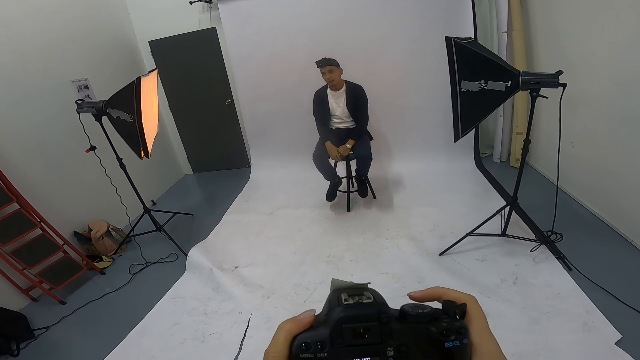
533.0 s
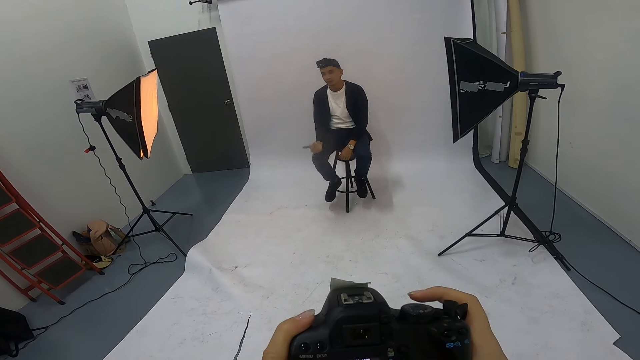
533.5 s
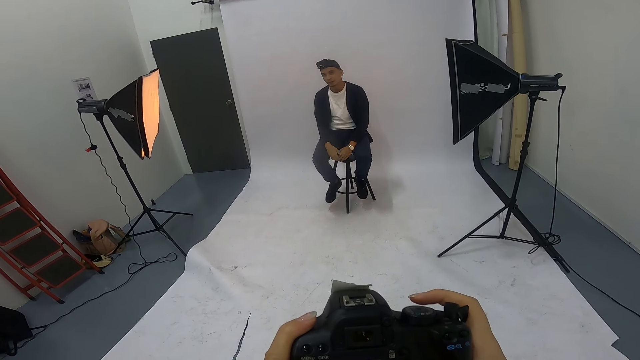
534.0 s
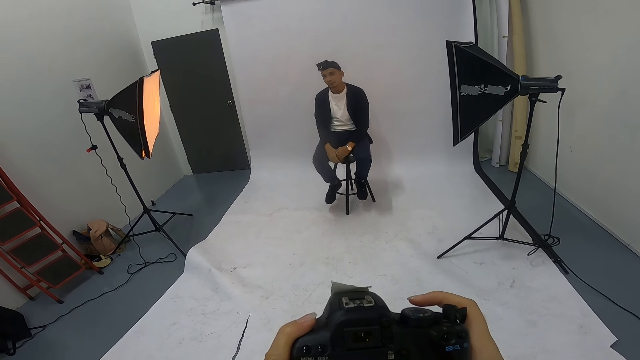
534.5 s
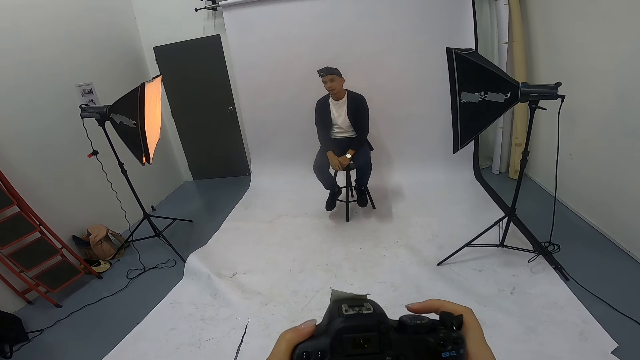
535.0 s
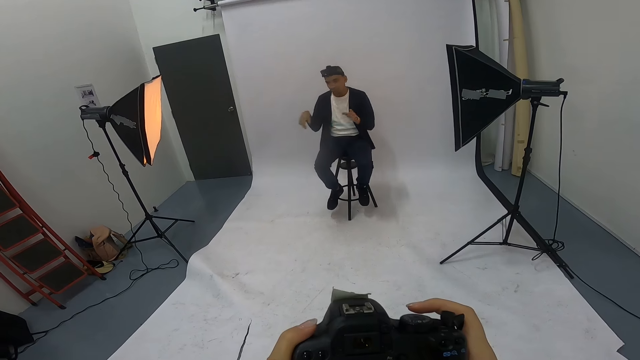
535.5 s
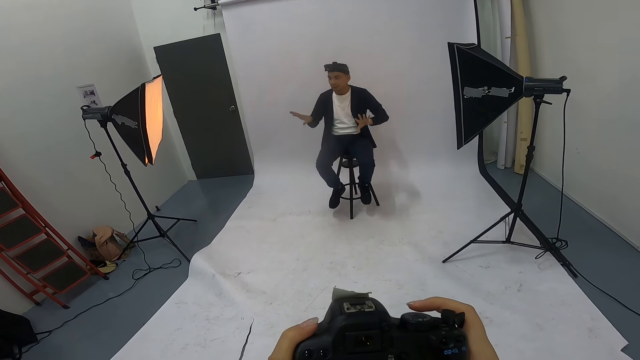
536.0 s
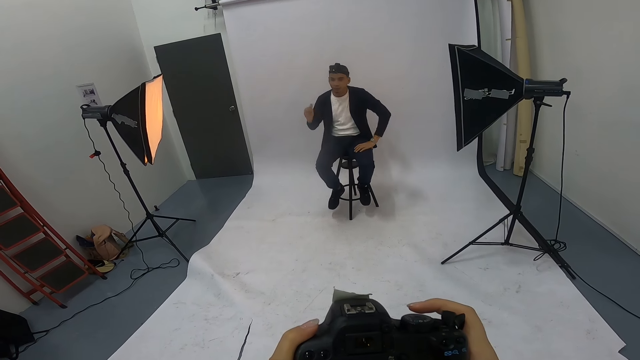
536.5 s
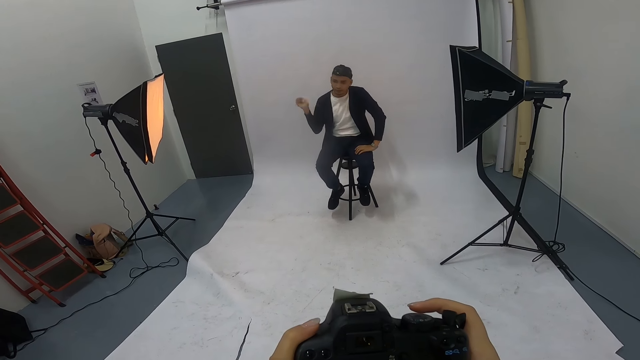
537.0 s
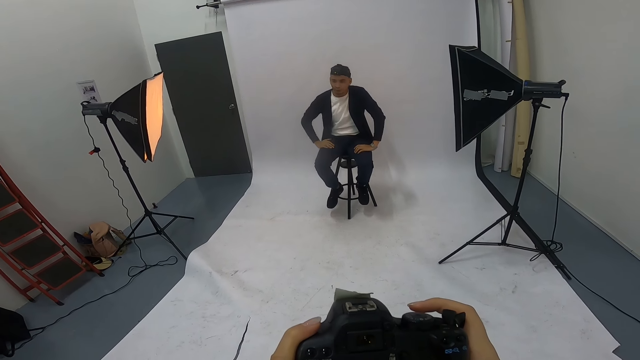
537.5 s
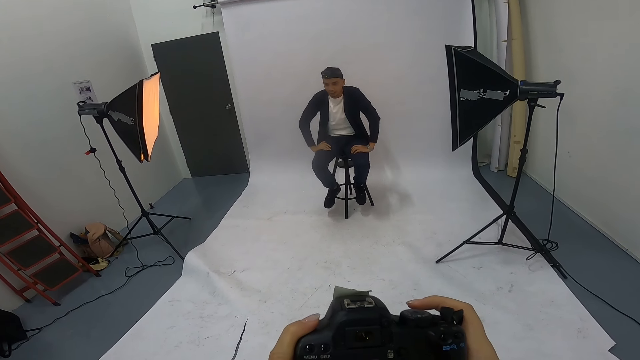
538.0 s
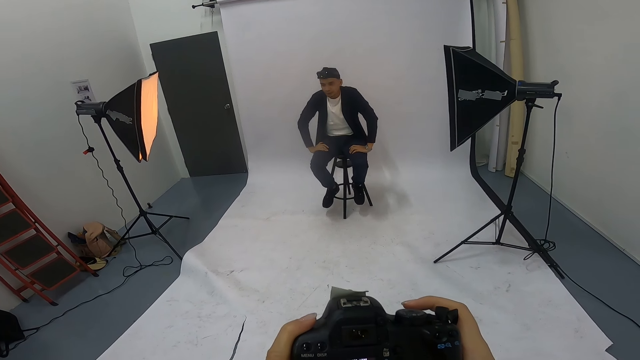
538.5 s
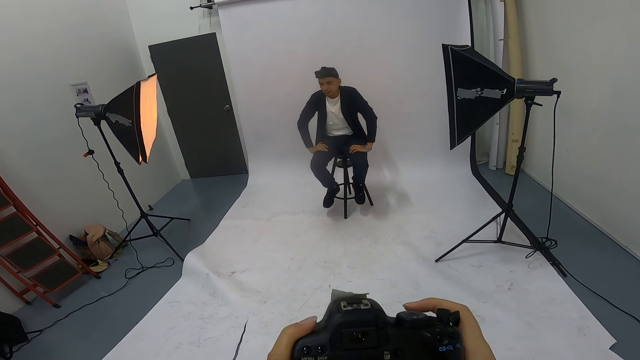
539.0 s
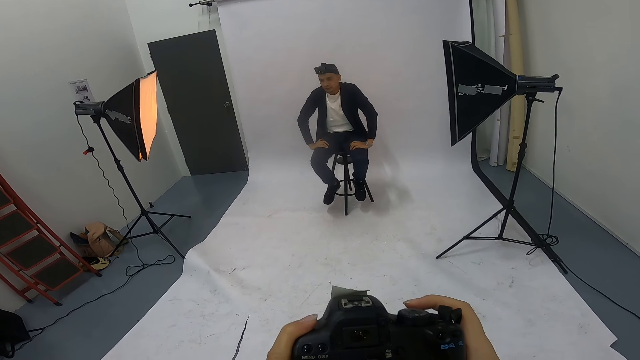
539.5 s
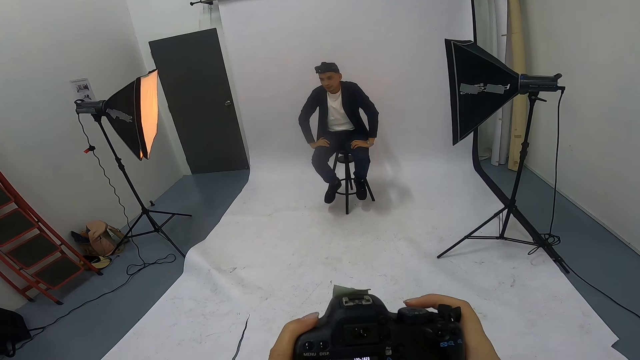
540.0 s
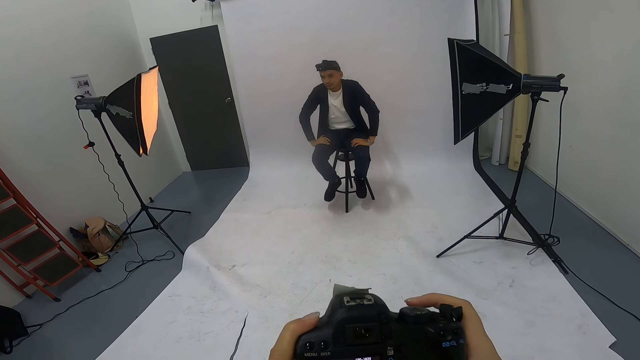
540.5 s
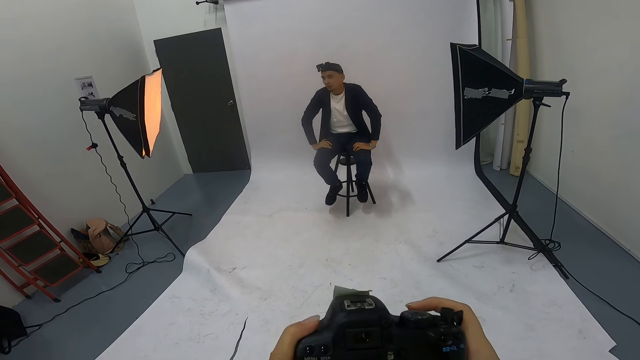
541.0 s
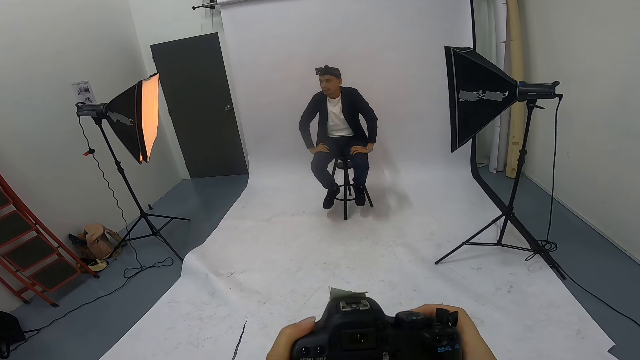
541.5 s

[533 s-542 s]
A man gestures at the camera wearer, puts his hands together, gestures at the camera wearer and places his right hand on the lap.

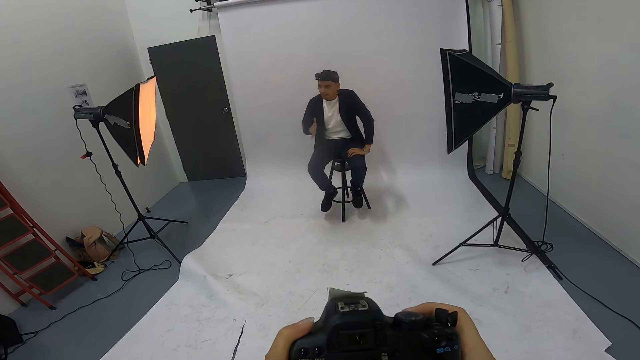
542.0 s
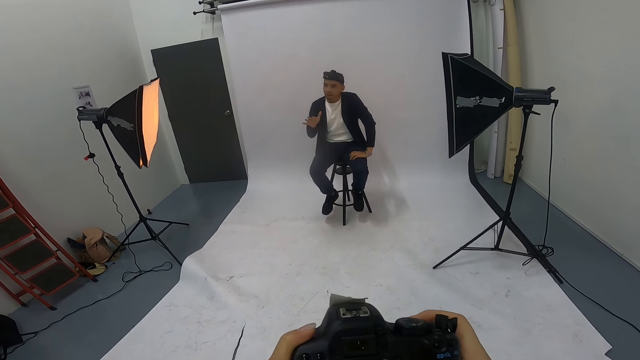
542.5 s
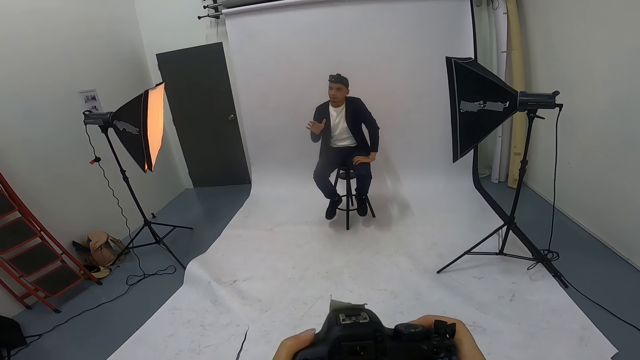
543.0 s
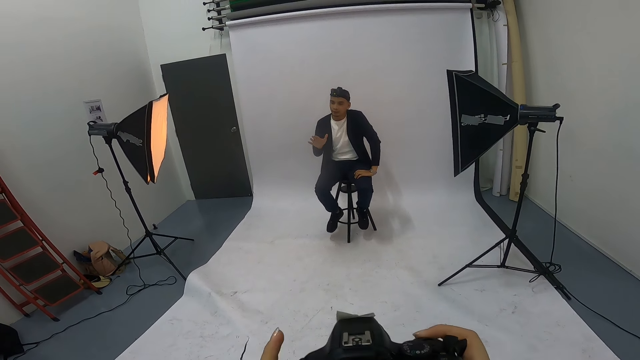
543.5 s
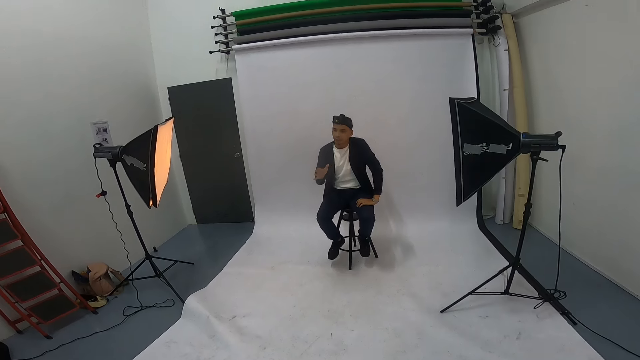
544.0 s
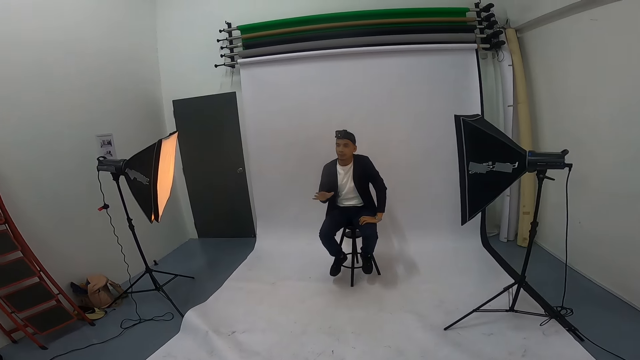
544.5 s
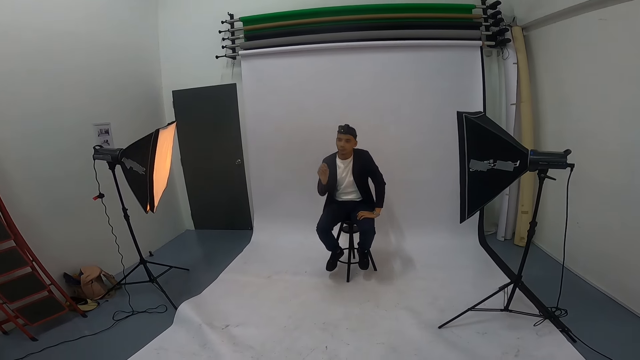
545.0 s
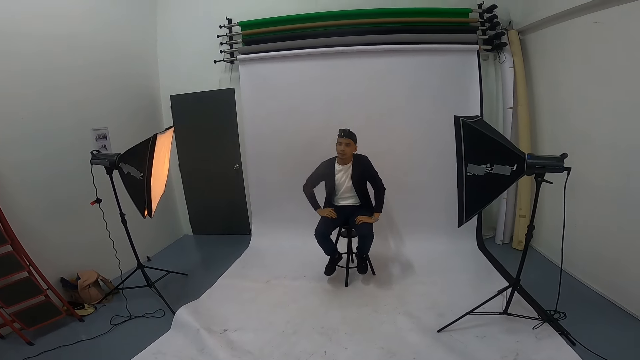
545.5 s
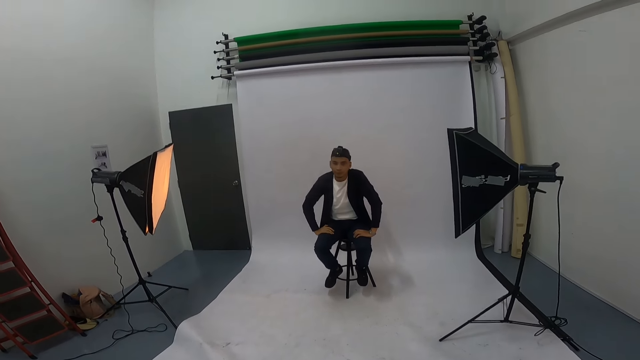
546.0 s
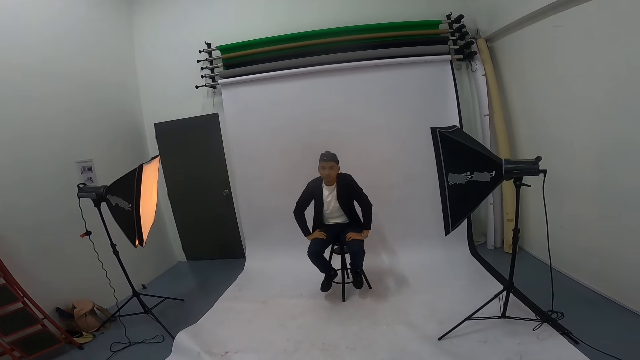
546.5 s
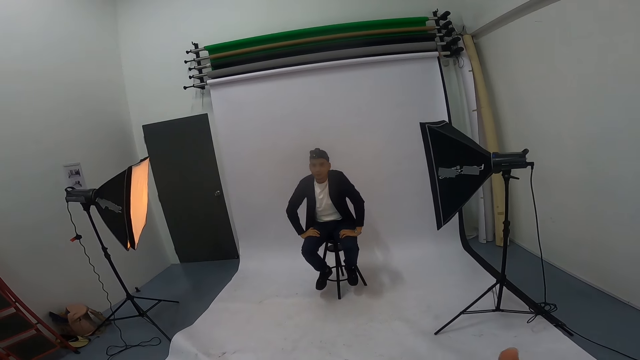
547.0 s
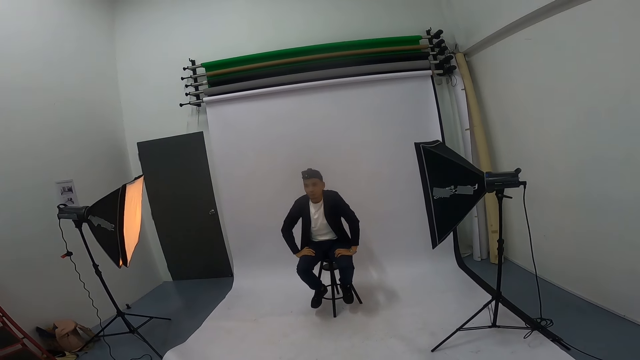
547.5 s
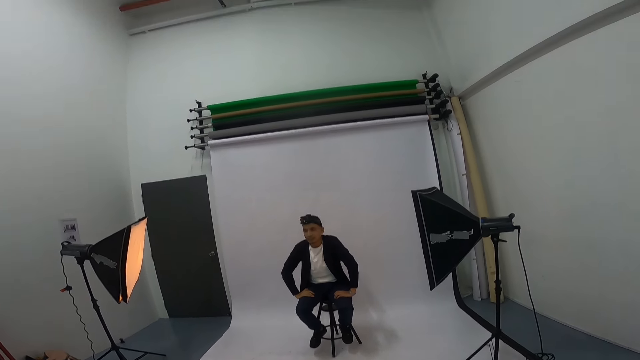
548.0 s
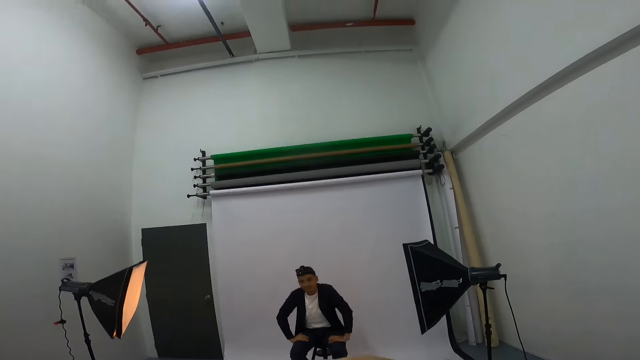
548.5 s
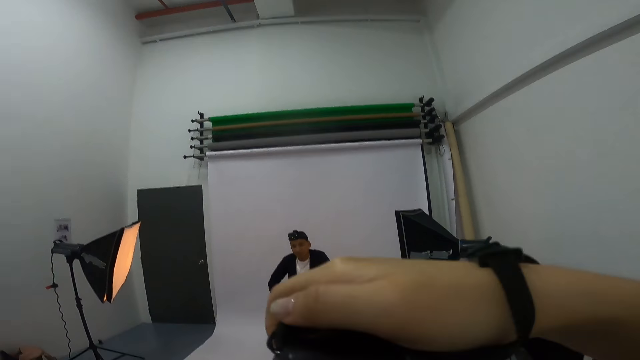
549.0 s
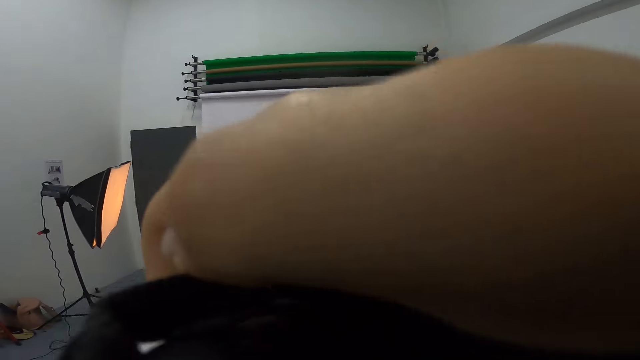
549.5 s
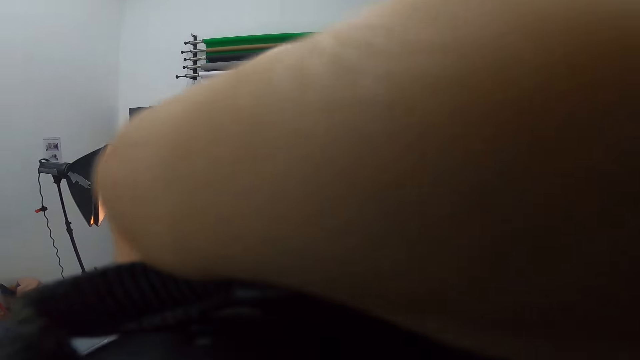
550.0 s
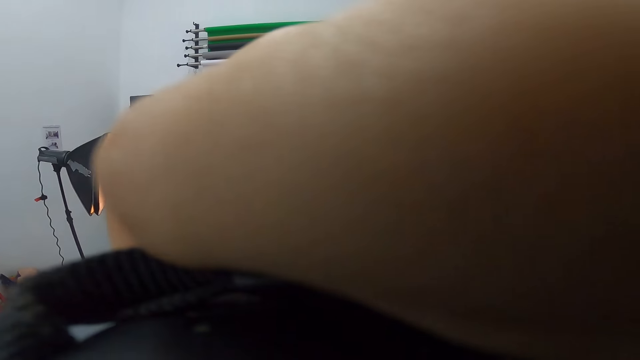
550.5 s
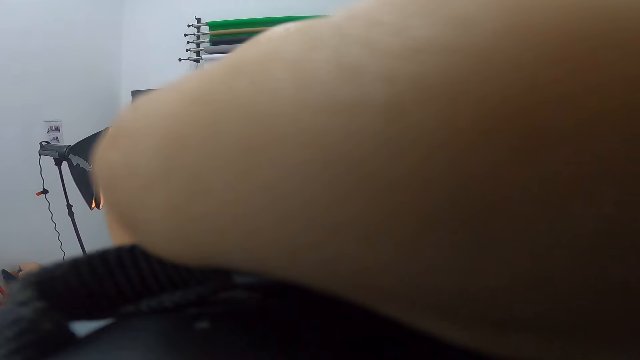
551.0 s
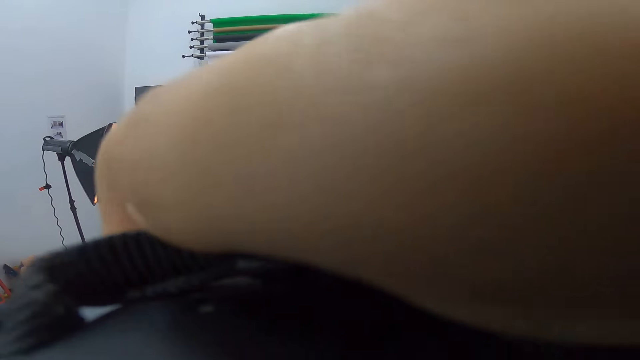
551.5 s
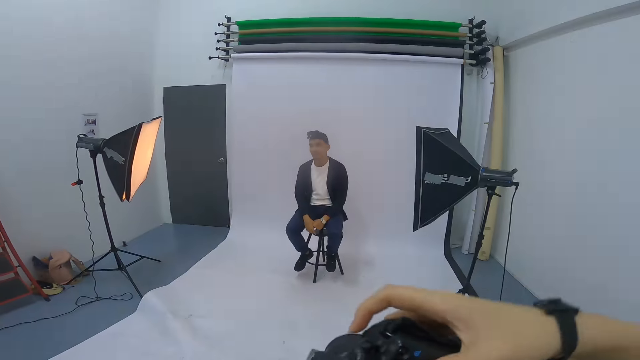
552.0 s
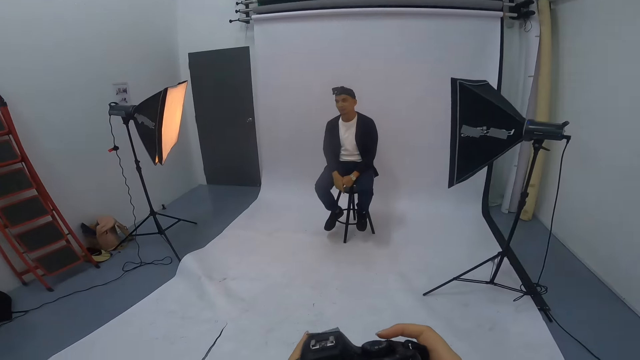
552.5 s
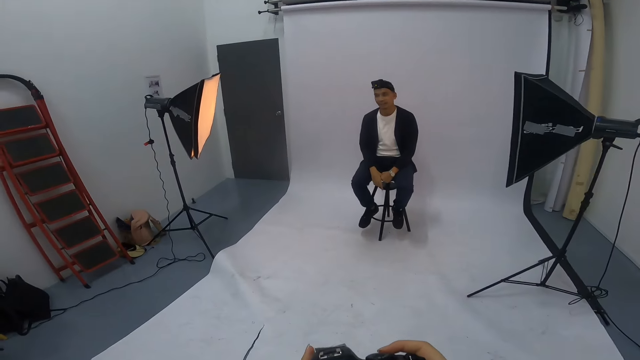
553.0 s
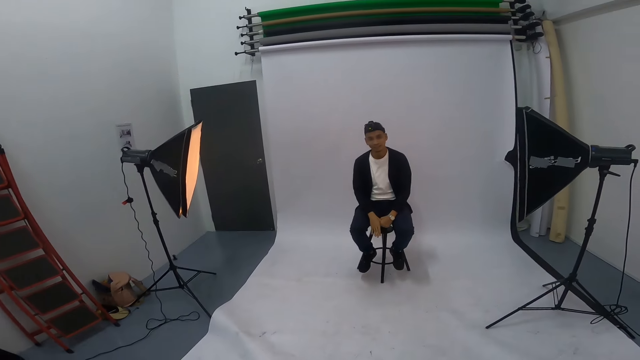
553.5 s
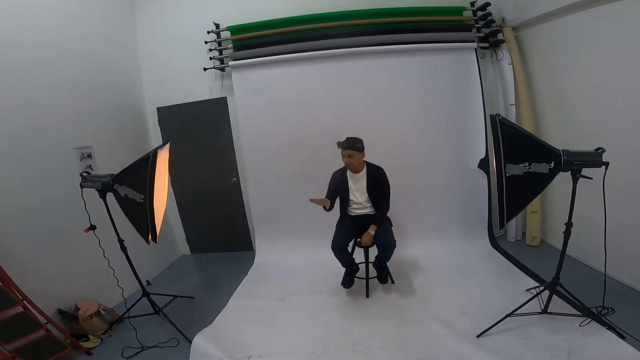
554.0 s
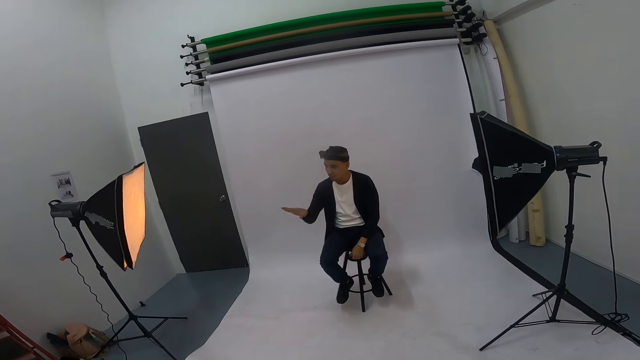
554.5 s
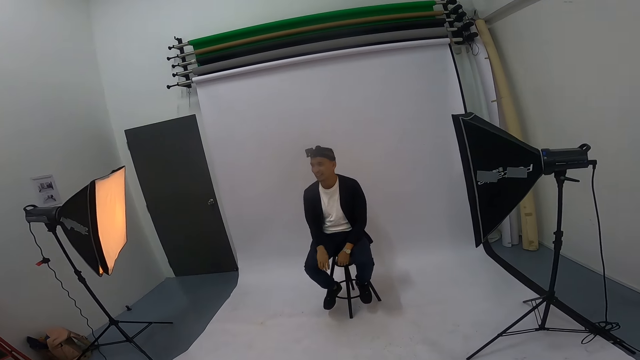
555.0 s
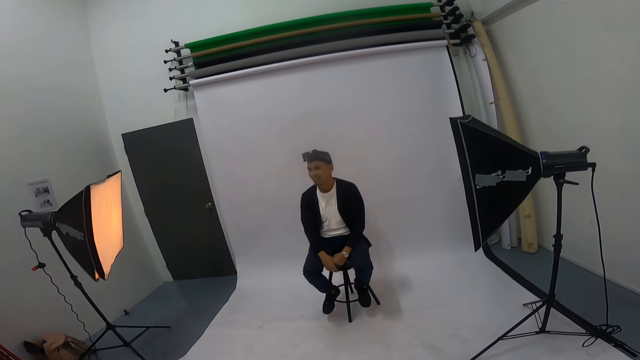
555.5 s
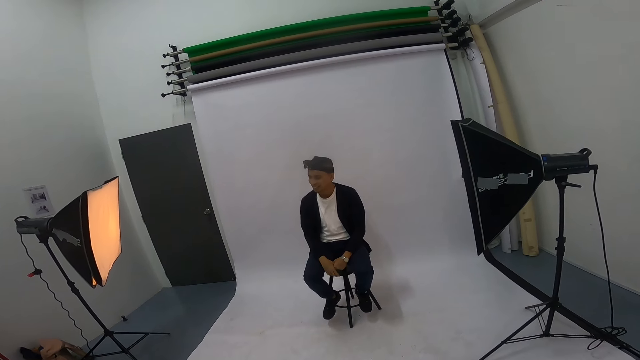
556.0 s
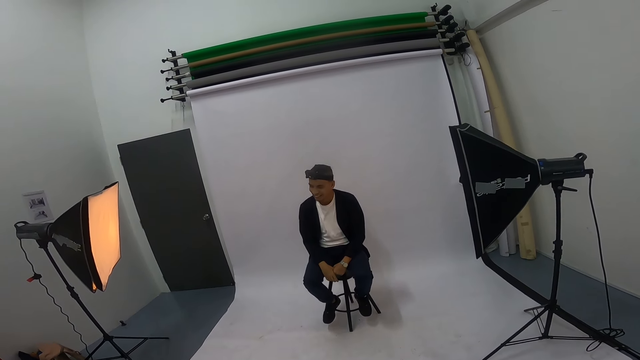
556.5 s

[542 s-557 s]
A man gestures at the camera wearer. The camera wearer adjusts the camera. The man places his right hand on the lap. The camera wearer looks around the studio. They laugh. They take a photo of the man. They lower the camera. The man gestures at the camera wearer and lowers his right hand.
